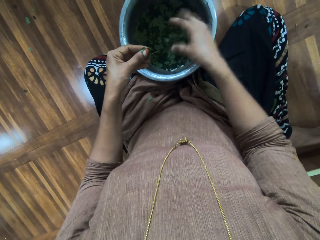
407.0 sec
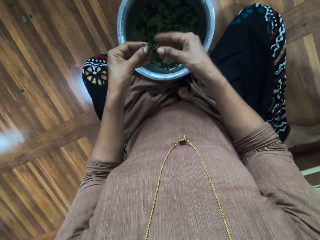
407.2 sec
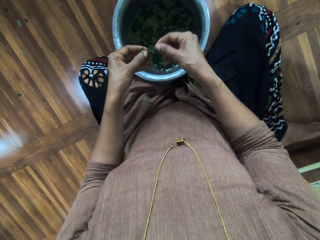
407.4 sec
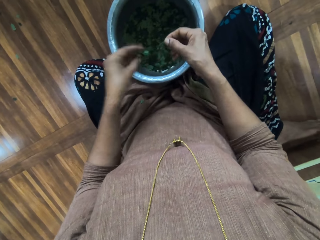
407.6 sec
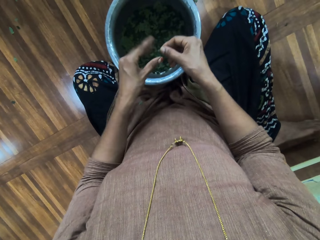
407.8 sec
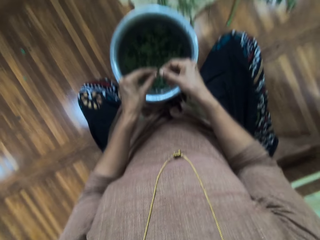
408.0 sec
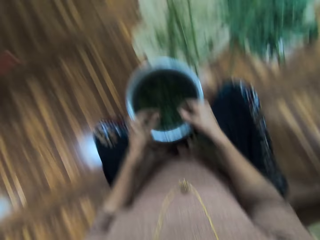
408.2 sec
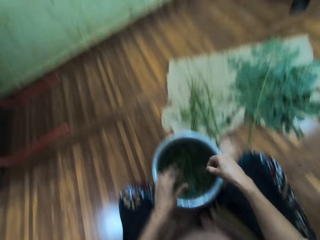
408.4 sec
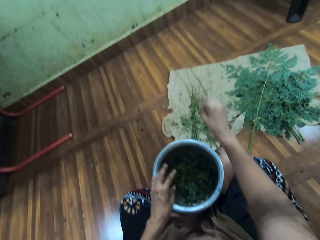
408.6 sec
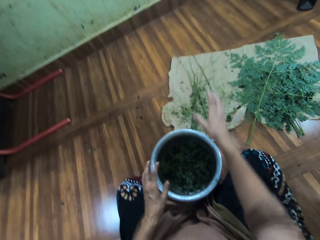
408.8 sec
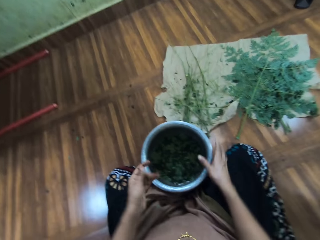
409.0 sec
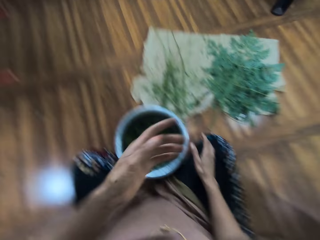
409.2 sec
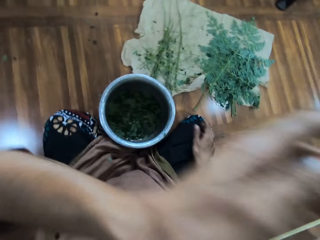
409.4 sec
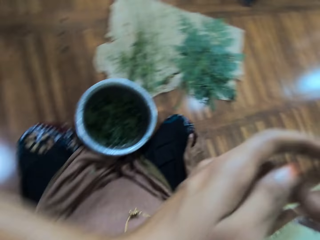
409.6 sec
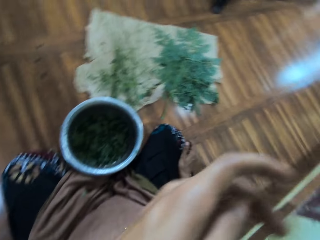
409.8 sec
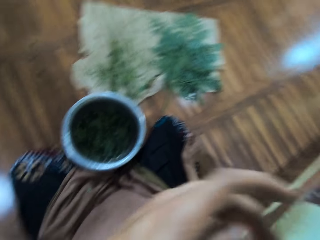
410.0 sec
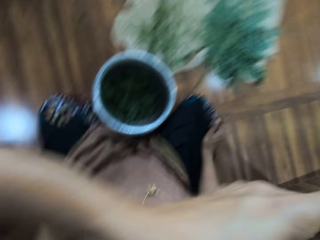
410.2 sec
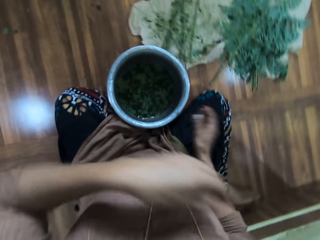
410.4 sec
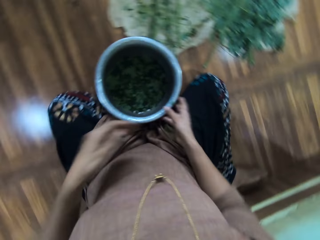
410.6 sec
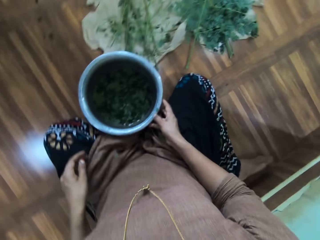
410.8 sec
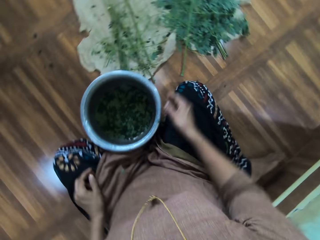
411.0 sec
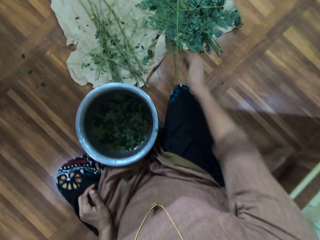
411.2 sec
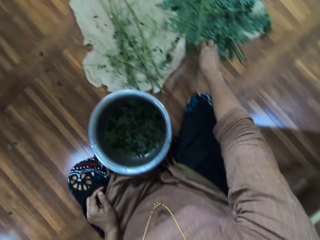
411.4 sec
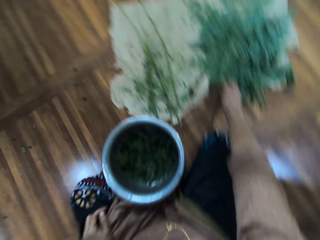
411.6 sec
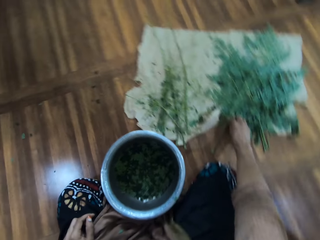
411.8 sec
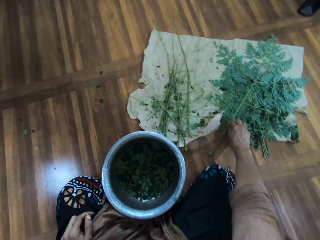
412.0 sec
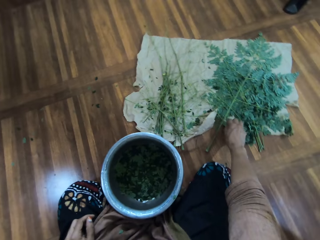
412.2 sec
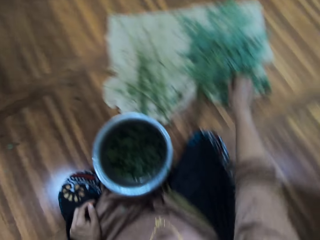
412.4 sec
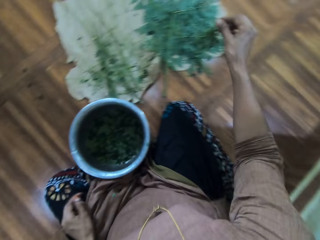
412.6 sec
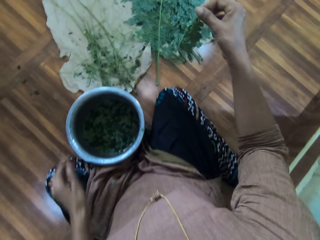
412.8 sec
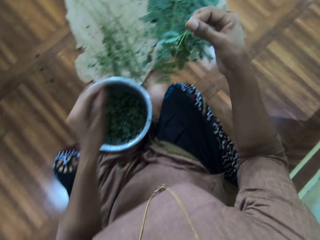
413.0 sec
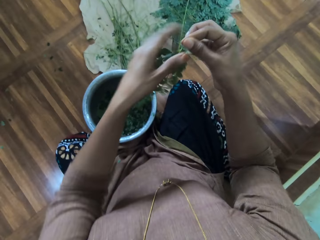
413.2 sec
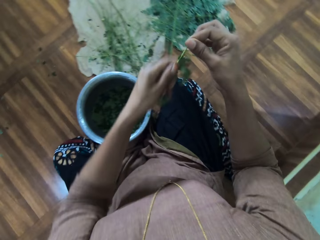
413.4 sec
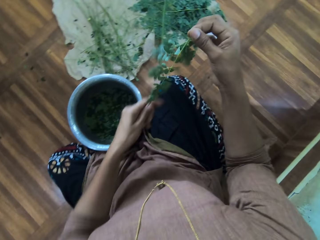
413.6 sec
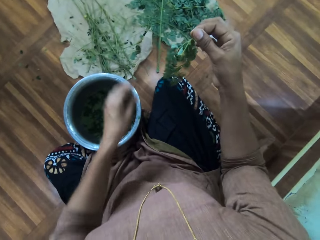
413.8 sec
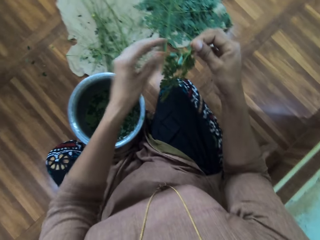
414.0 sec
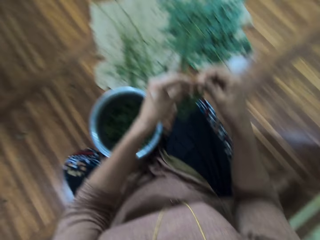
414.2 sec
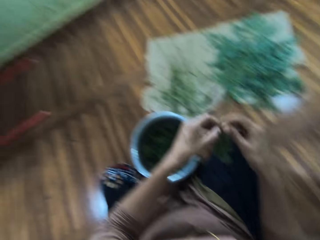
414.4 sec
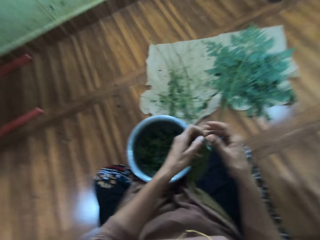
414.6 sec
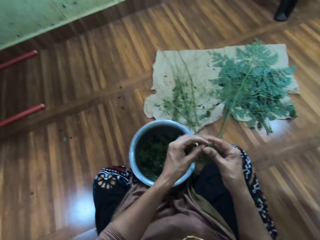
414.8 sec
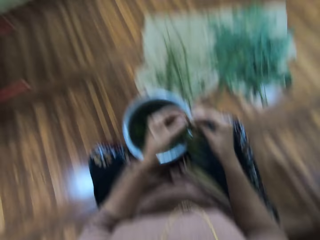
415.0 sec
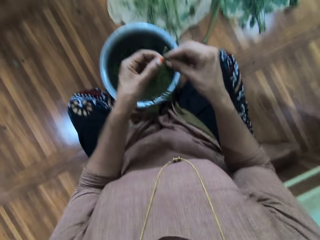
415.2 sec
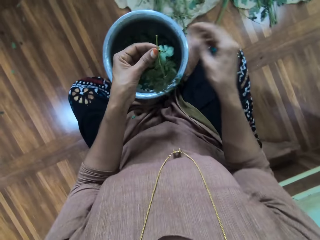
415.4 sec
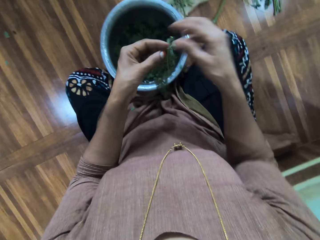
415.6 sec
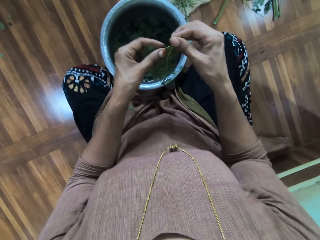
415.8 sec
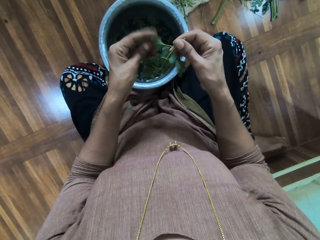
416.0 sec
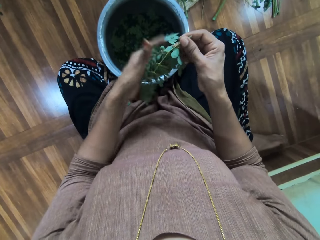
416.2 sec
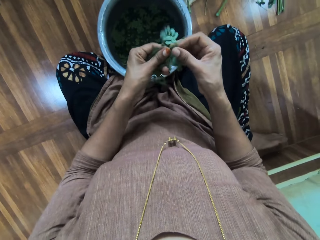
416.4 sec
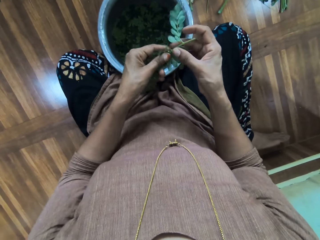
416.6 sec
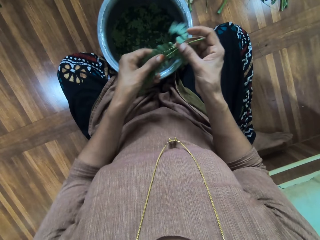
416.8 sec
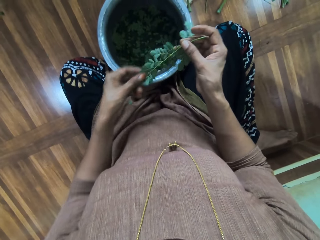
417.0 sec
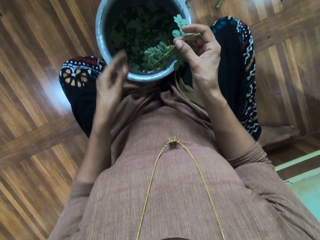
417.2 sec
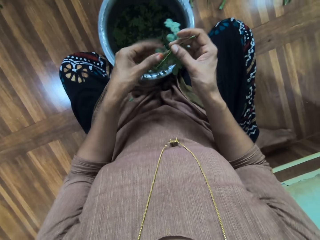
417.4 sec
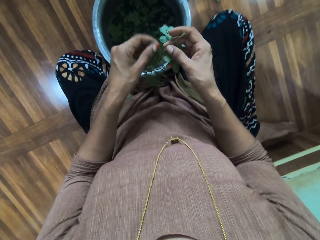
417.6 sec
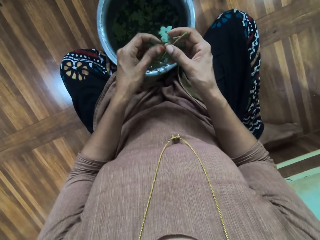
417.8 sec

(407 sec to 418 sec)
The camera wearer sorts out the leaves. She puts the herb in a bucket, shifts the herb stem to the right hand, puts the herb in the bucket, and shifts the herb stem to the left hand. She interacts with a person and looks around. She throws down the herb stem. She touches her face and wipes the face. She interacts with the person. She picks up the herb stem. She looks around. She wipes the herb with the left hand. She looks around. She sorts out the leaves. She wipes the herb.

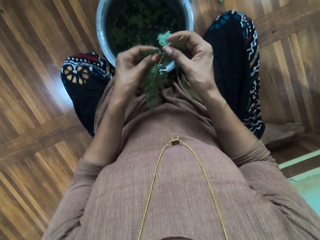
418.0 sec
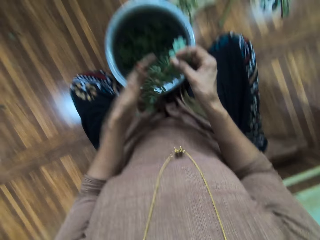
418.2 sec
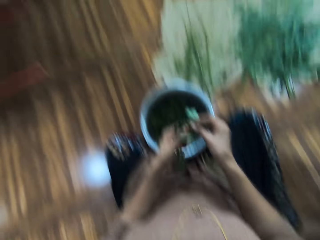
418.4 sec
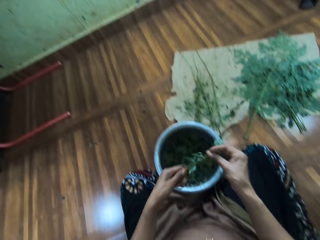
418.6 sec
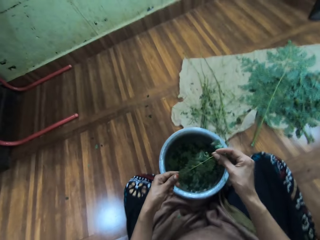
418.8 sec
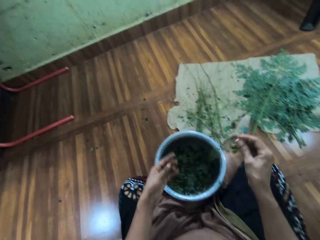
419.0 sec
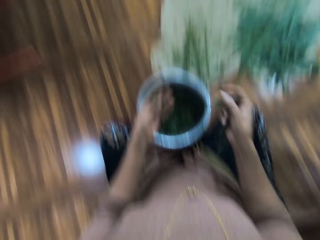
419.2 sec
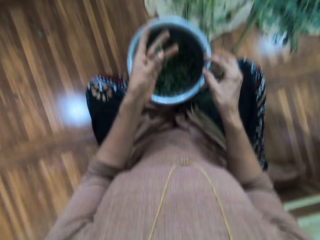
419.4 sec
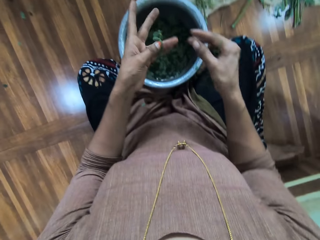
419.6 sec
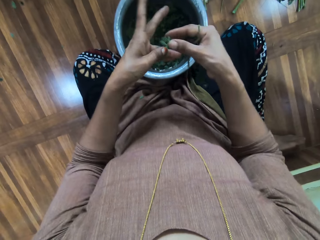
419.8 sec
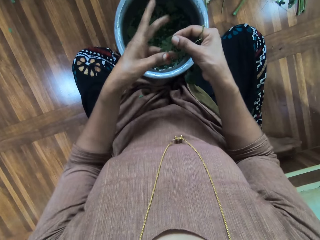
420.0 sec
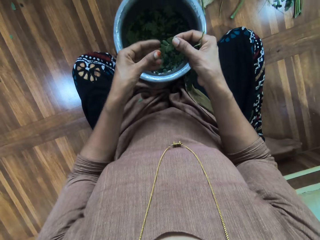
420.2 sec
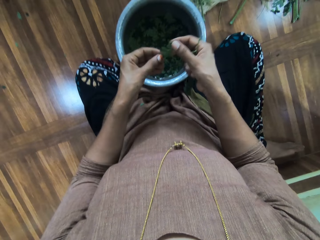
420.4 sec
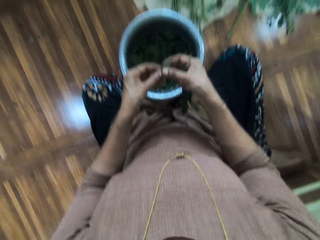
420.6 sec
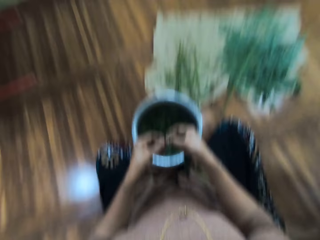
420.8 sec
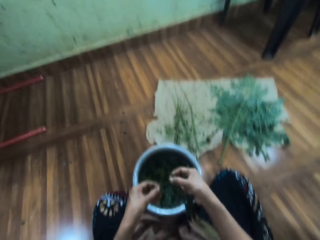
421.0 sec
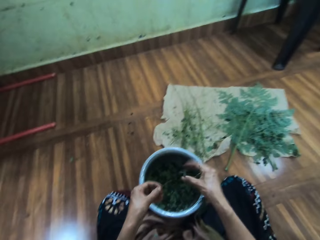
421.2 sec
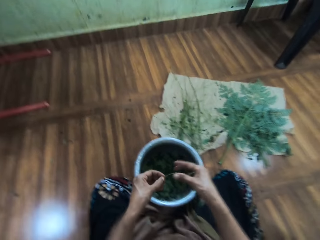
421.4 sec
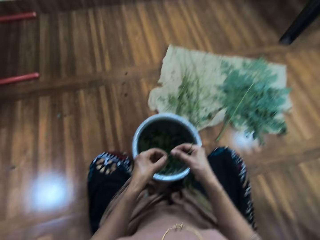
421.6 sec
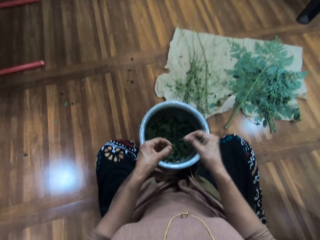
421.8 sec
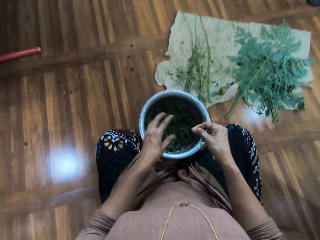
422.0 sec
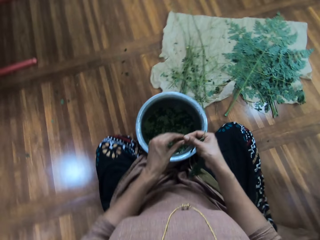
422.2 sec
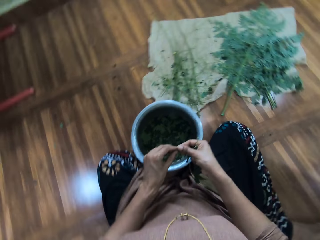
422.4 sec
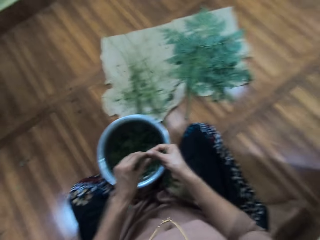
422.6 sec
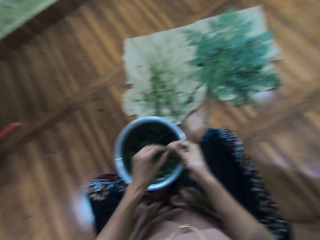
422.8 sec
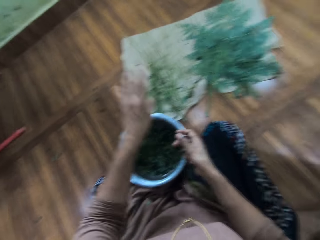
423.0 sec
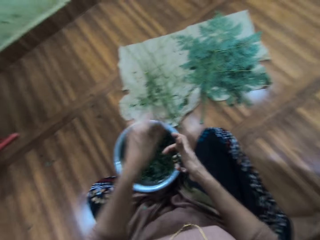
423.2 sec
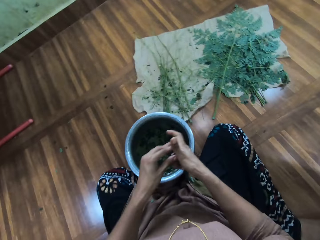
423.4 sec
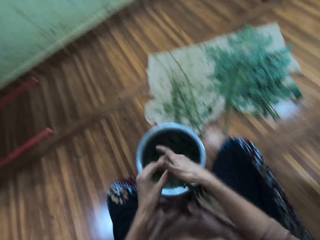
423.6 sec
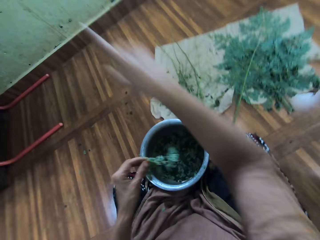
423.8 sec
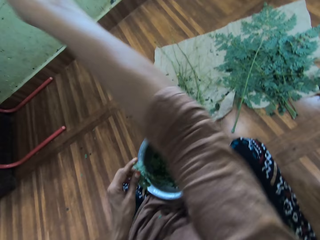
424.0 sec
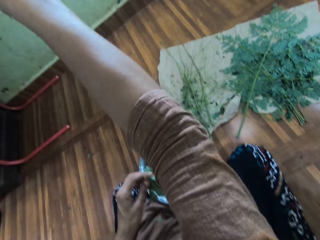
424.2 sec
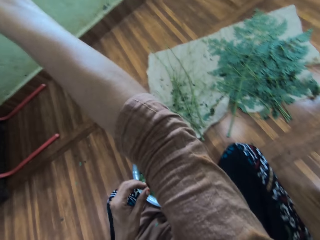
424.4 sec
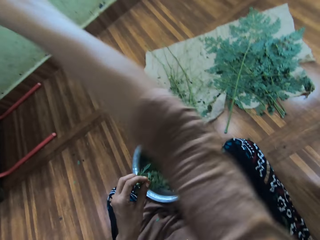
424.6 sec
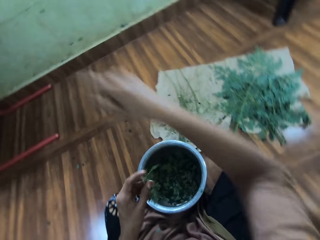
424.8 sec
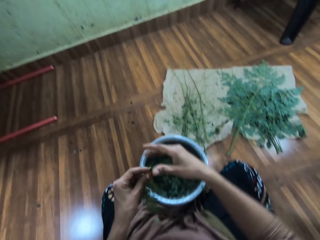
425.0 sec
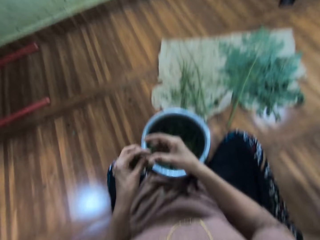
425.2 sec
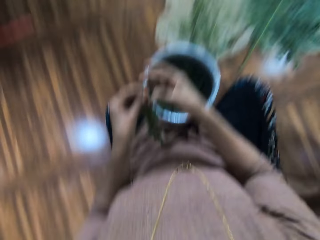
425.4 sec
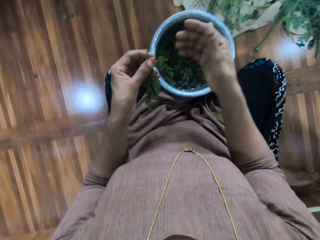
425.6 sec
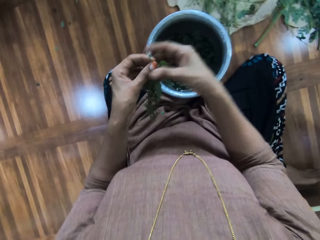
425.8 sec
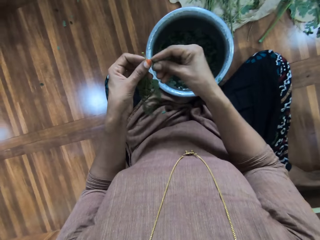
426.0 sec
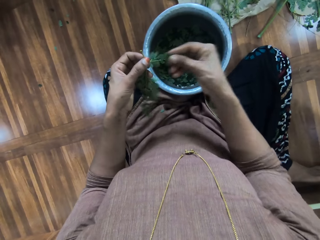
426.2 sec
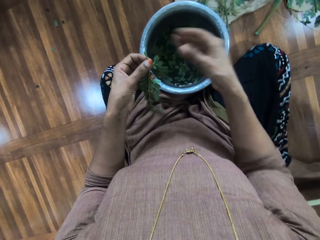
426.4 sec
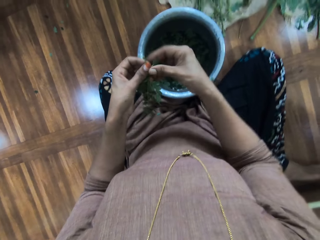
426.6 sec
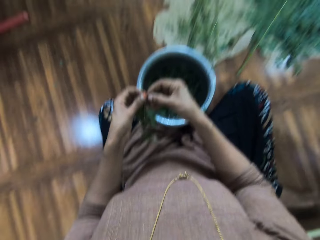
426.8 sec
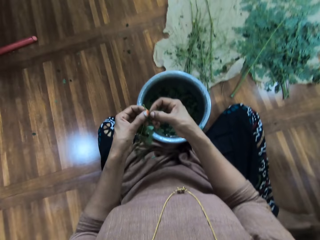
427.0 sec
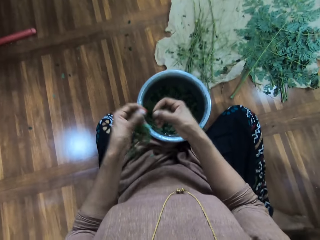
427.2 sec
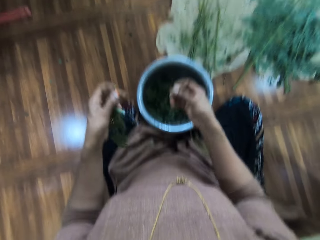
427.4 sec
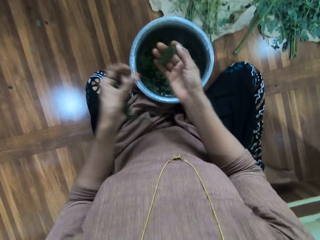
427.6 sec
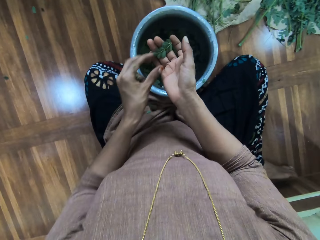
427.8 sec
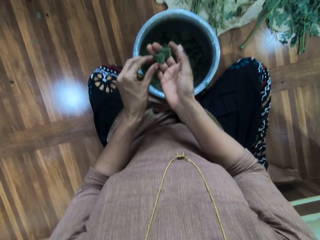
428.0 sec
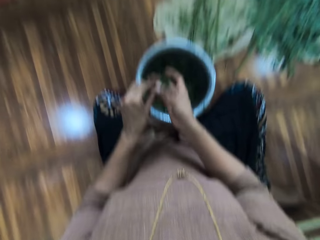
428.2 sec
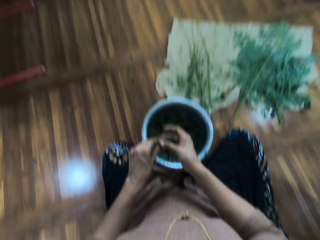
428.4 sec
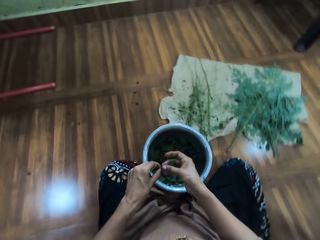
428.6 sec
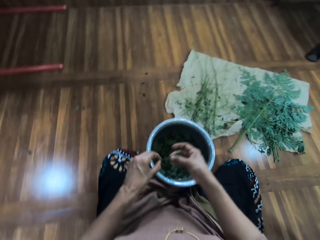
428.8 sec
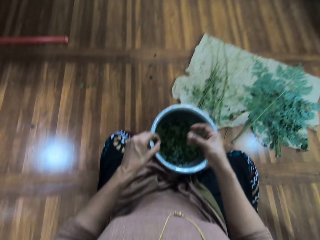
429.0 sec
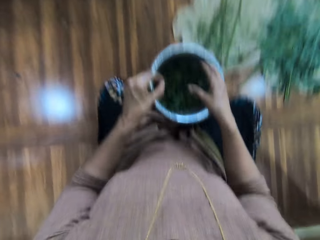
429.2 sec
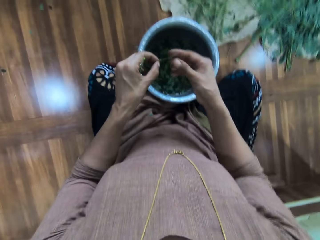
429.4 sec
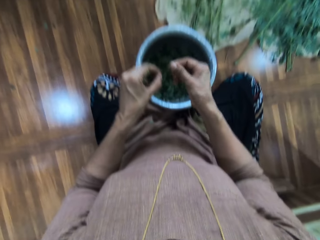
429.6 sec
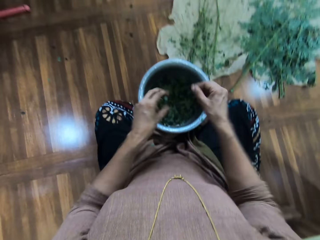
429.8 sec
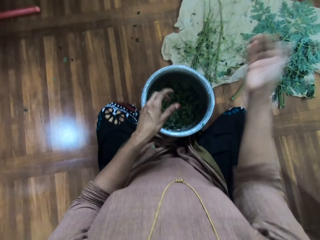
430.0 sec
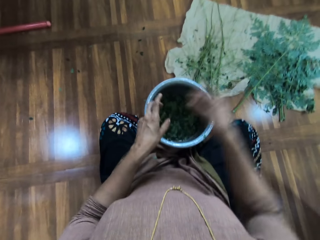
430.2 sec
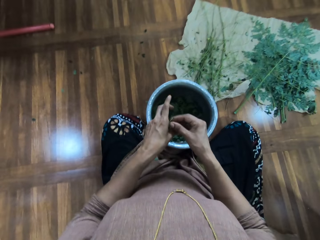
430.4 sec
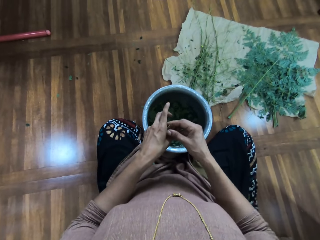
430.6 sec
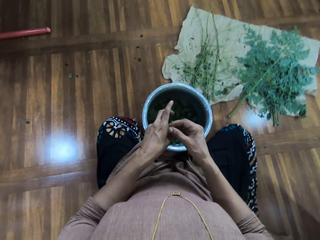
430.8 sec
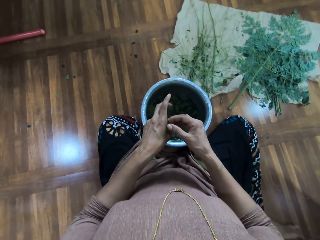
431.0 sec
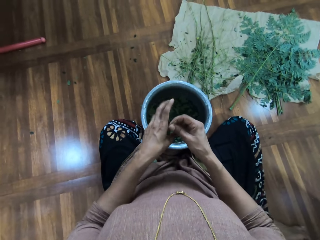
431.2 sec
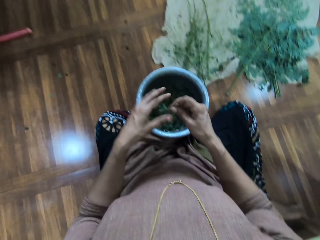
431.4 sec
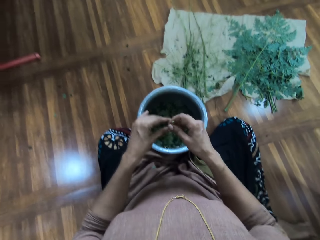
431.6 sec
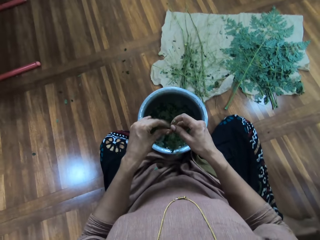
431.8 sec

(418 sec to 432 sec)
The camera wearer interacts with a person and looks around. They strip the herb, put down the herb stem, shift the herb to the right hand, and strip the herb. They sort out the leaves. They look around. They put the herb in a bucket, strip the herb, put the herb in the bucket, shift the herb stem to the left hand, throw away the herb stem, and shift the herb to the left hand. They point out. They interact with the person. They sort out the leaves. They wipe the herb with the right hand, cut the herb with the right hand, and look around. They strip the herb, put the herb in the bucket, shift the herb stem to the right hand, and throw away the herb stem. They sort out the leaves. They shift the herb to the right hand.
